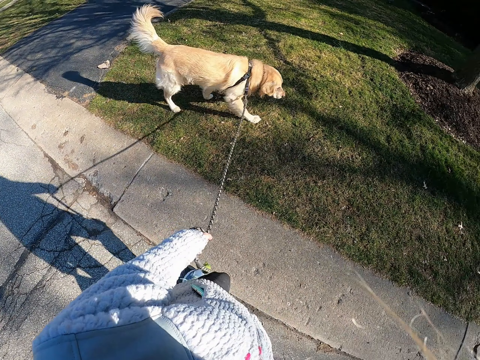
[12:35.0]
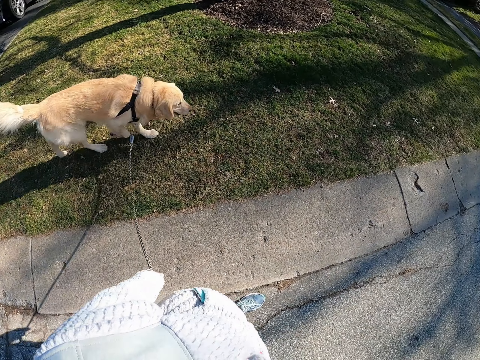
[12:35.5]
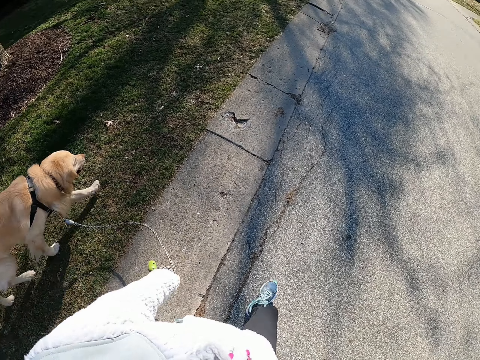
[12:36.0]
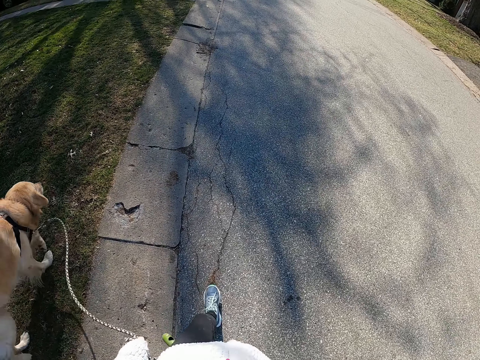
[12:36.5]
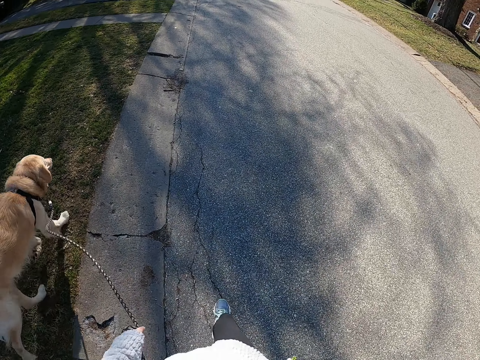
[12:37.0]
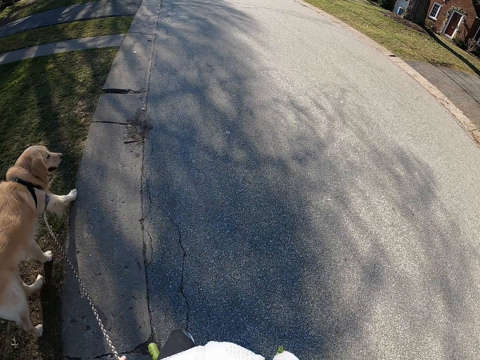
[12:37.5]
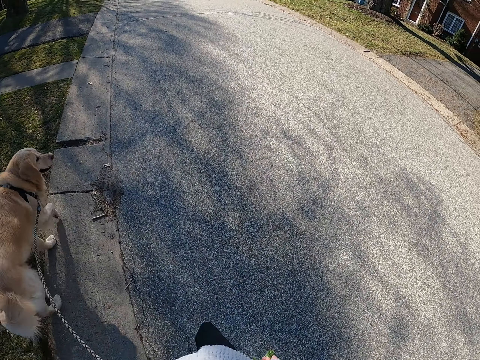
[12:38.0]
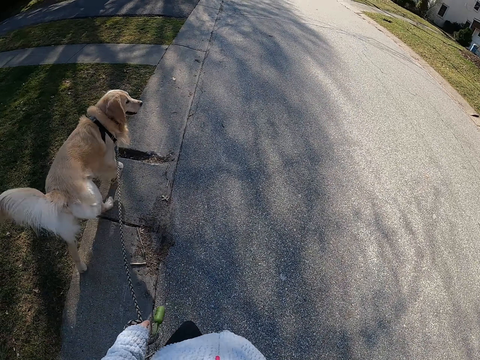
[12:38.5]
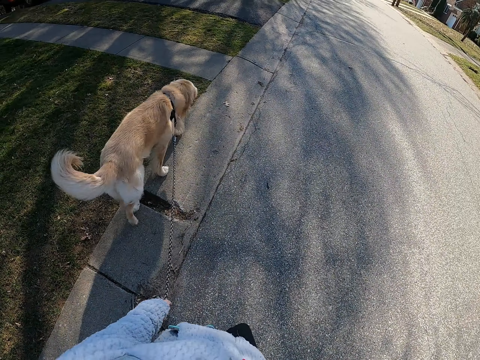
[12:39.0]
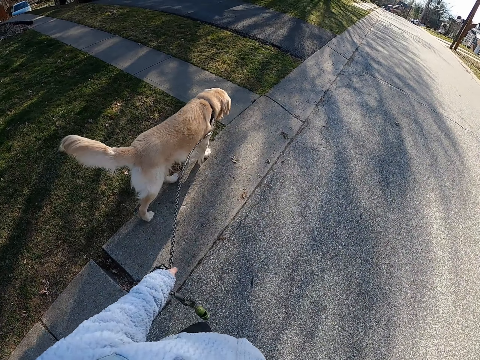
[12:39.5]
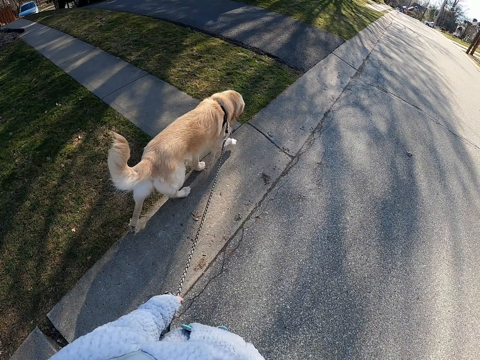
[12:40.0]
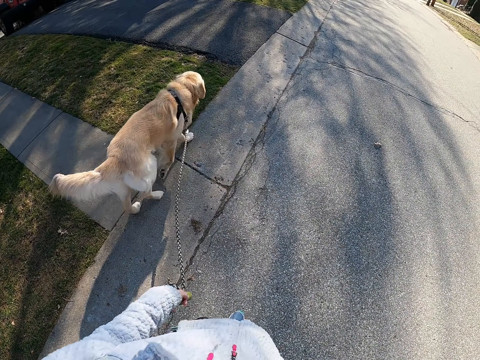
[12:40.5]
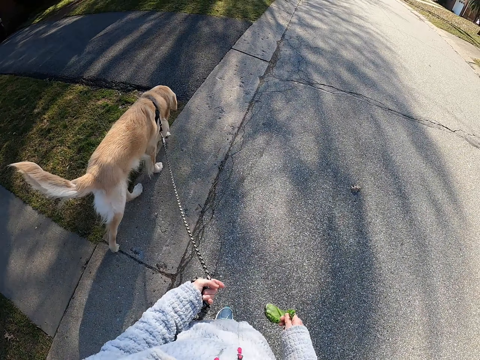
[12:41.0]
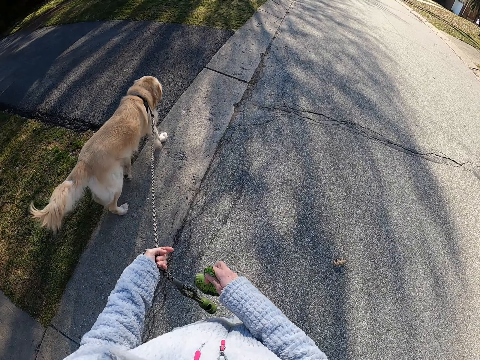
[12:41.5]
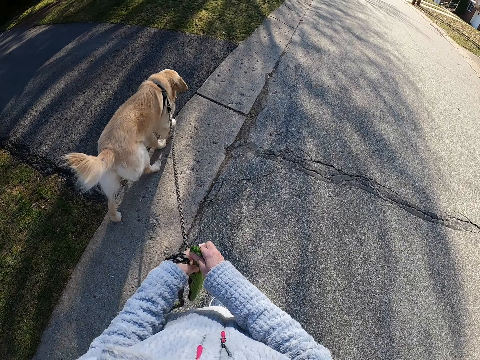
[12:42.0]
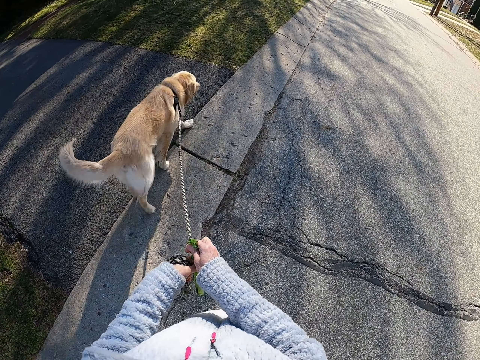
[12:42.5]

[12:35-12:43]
The camera wearer walks on the road with the dog. They take the polythene bag with the left hand.

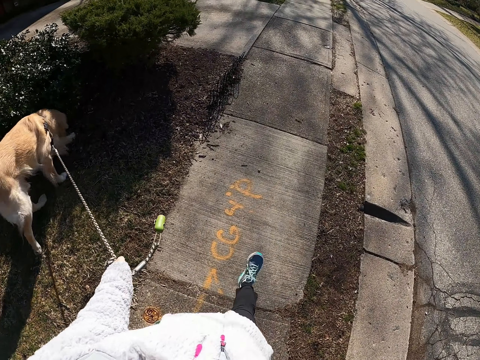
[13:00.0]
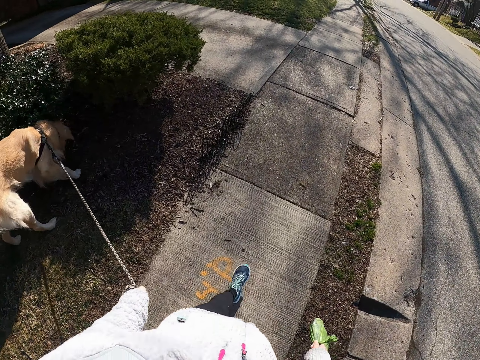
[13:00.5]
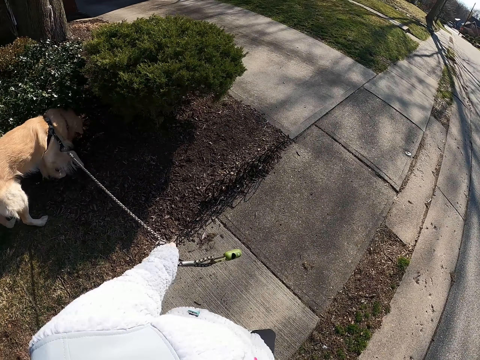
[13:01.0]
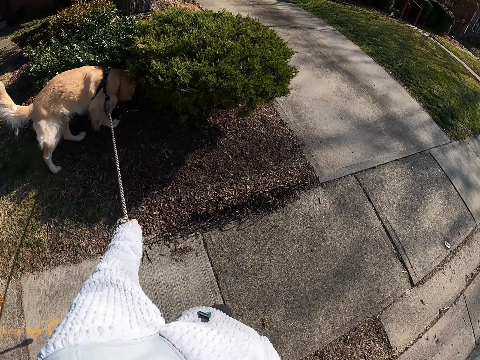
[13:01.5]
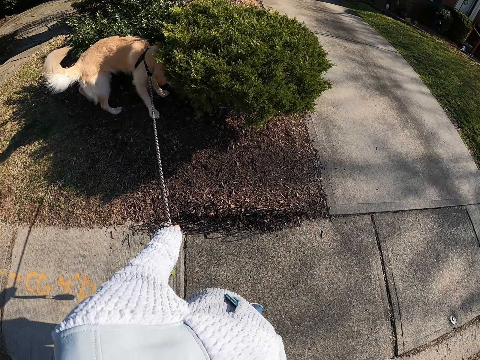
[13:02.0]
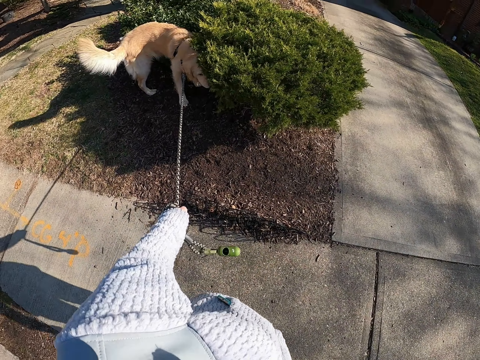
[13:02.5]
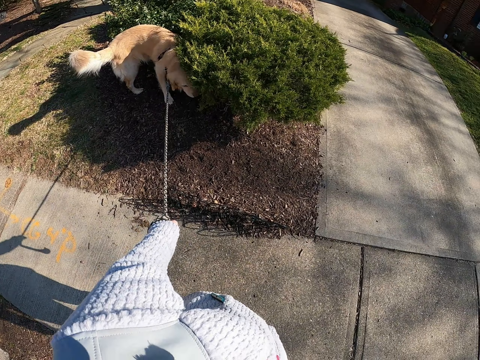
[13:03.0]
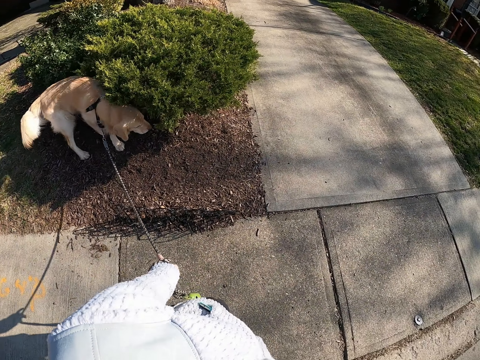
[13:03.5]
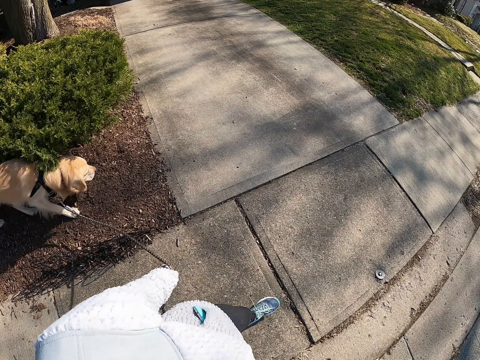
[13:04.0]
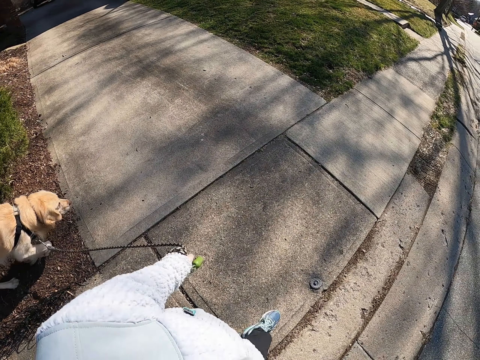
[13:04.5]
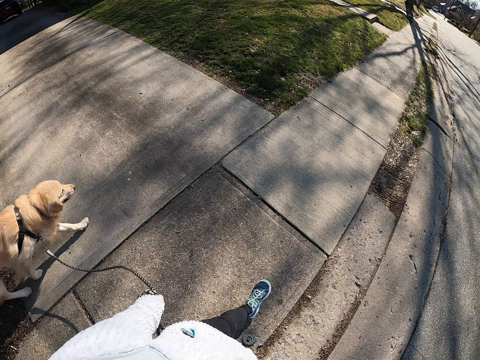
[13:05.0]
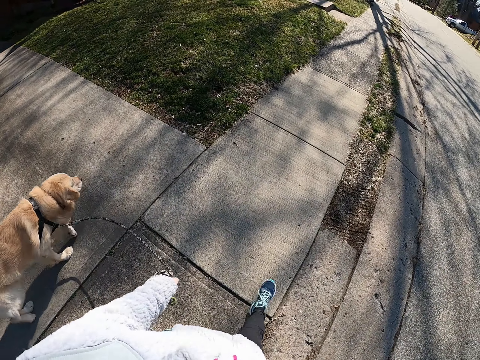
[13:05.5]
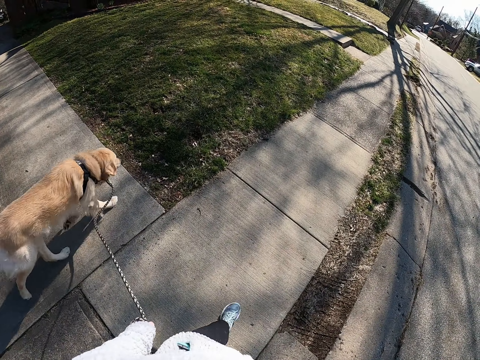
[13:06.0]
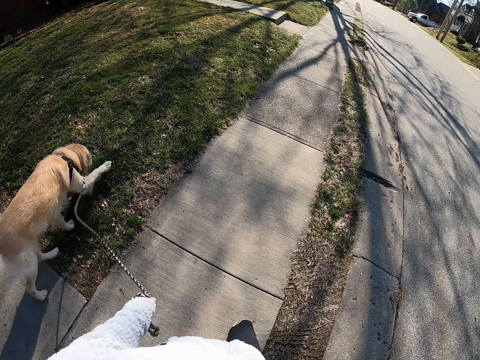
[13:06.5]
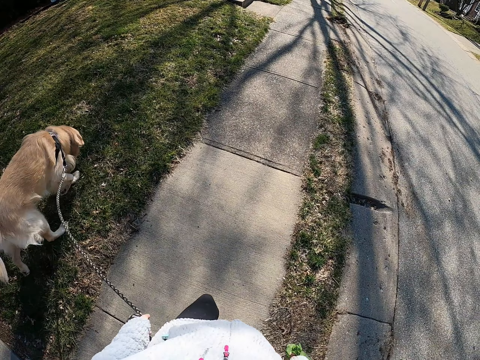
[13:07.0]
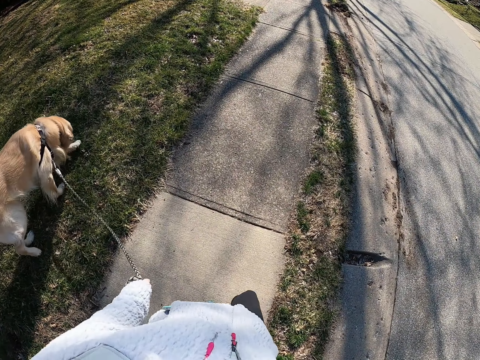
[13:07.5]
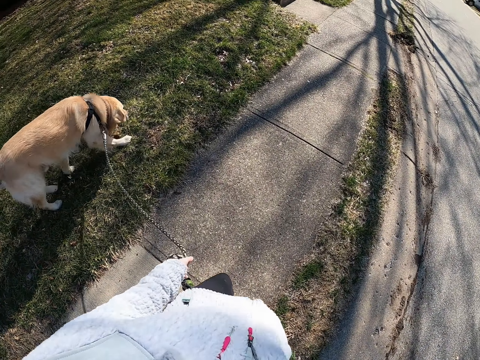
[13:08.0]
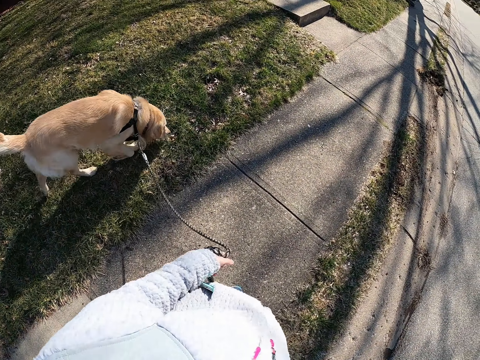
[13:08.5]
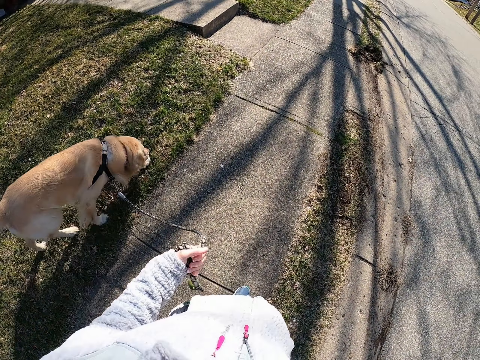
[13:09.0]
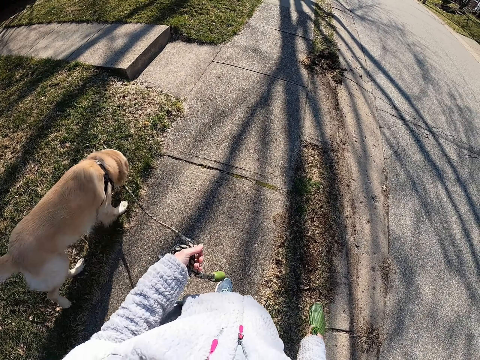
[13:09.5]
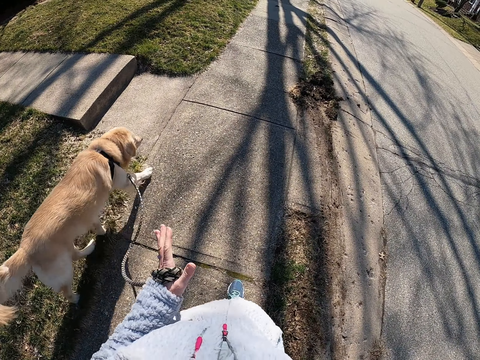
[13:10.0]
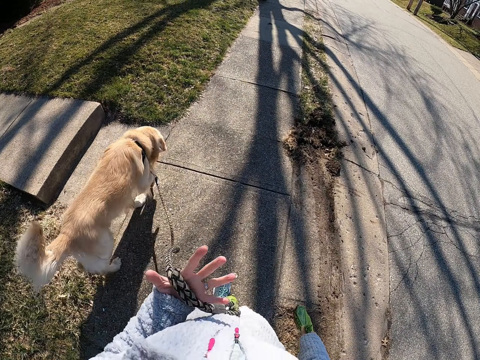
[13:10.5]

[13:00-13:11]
The camera wearer pulls the leash. They stand on the road with the dog. They walk on the road with the dog.

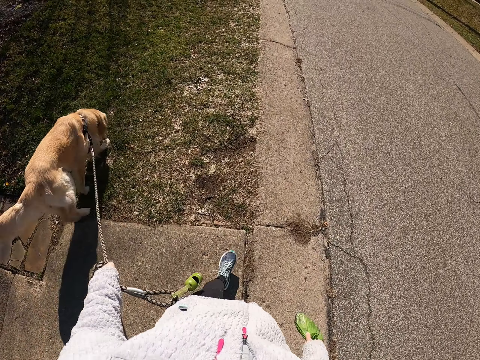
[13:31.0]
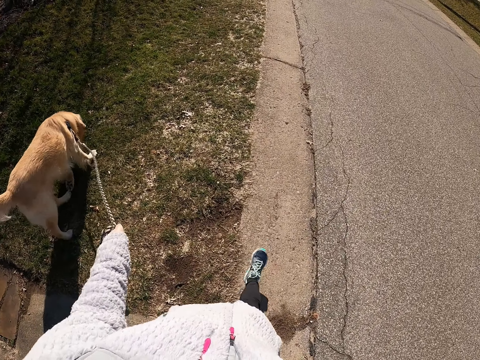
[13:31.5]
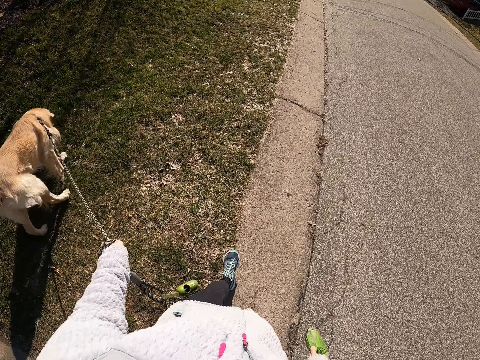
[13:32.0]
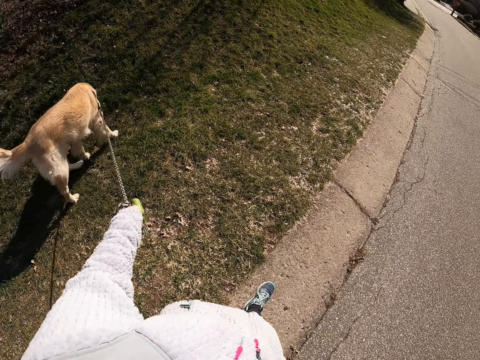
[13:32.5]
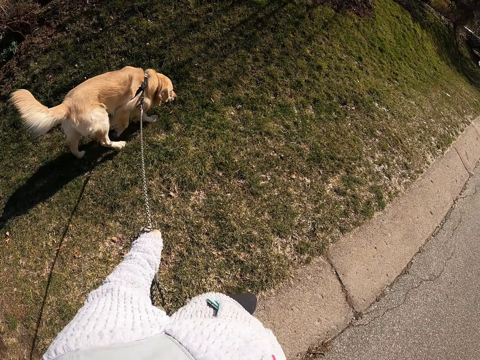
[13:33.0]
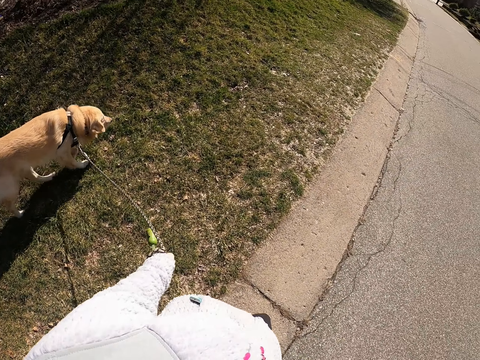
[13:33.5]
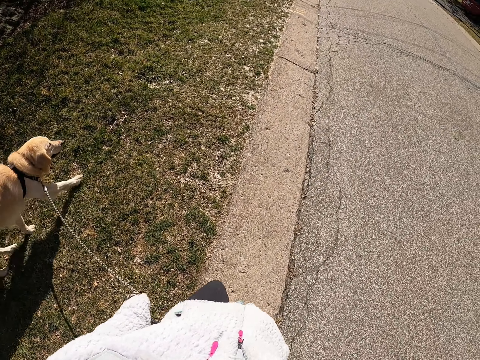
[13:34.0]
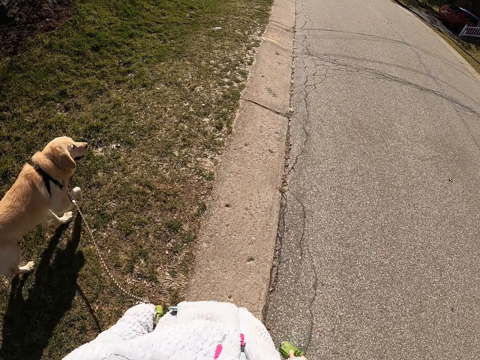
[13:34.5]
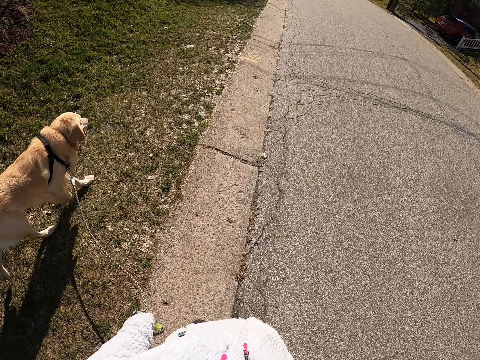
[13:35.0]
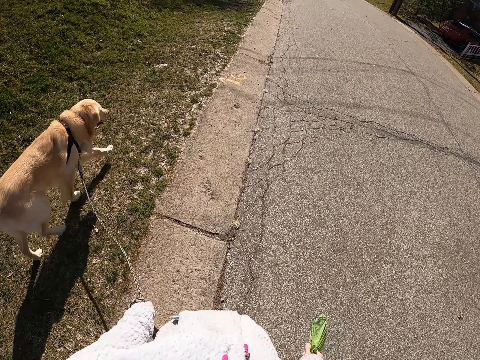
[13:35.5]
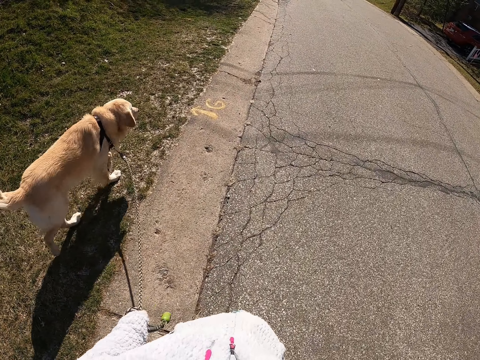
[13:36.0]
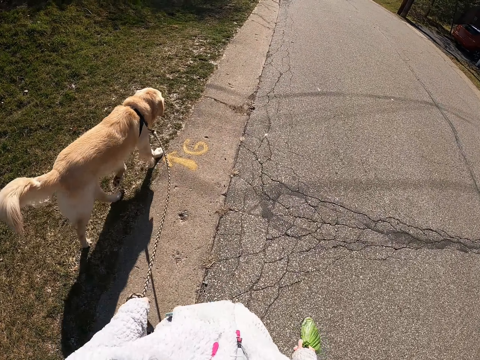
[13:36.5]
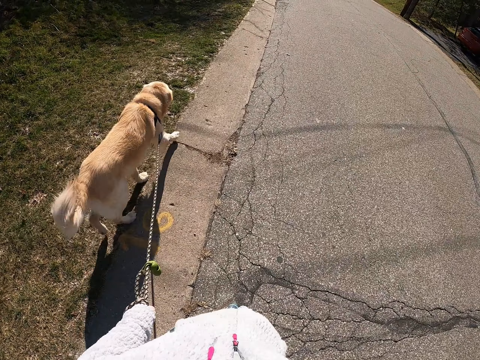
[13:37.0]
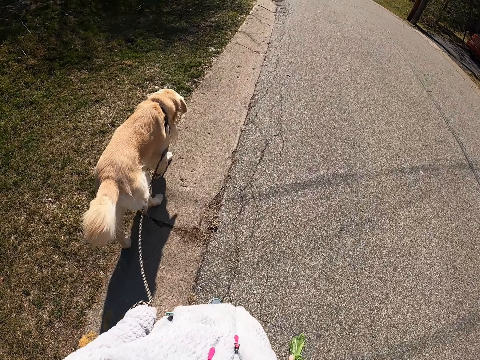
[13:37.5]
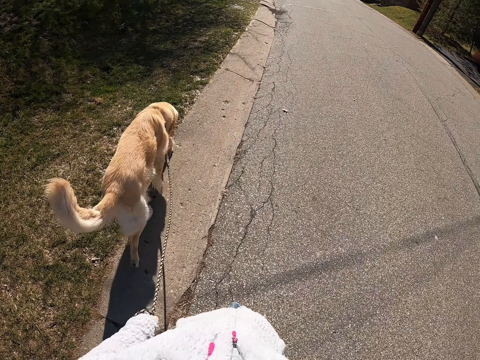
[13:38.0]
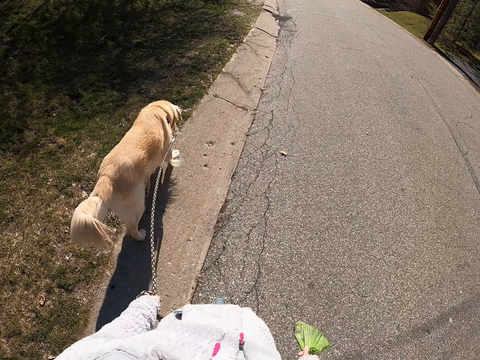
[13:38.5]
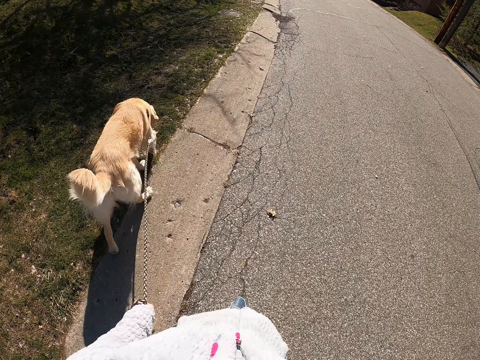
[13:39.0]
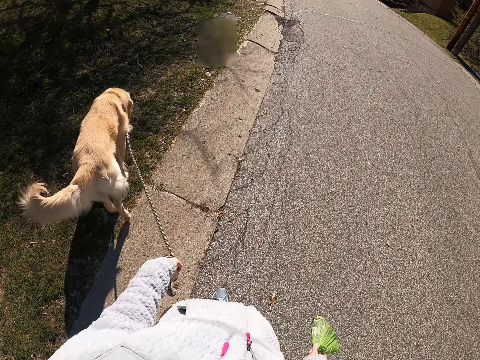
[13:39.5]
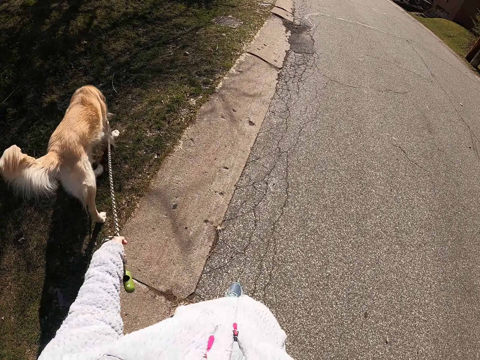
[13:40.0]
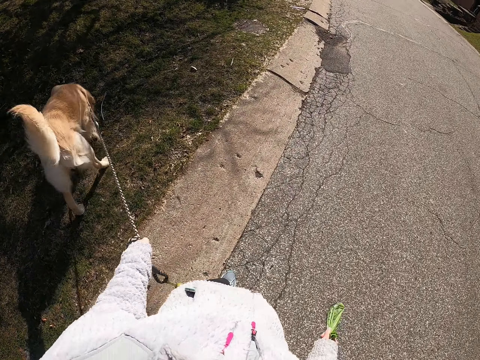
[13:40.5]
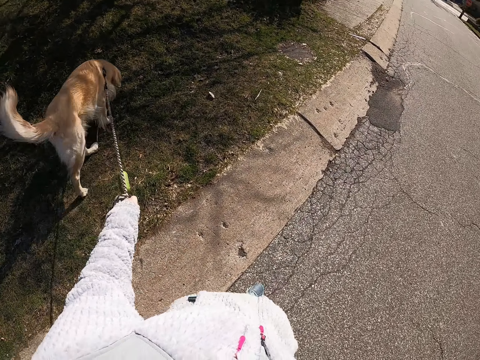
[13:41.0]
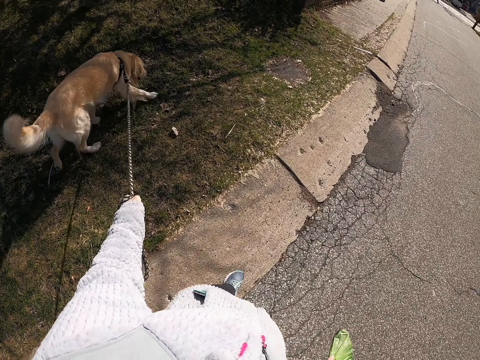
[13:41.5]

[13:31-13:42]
The camera wearer walks on the road.
